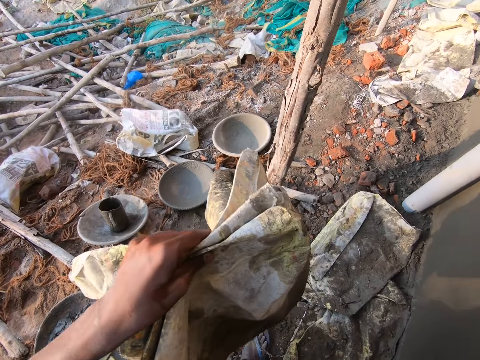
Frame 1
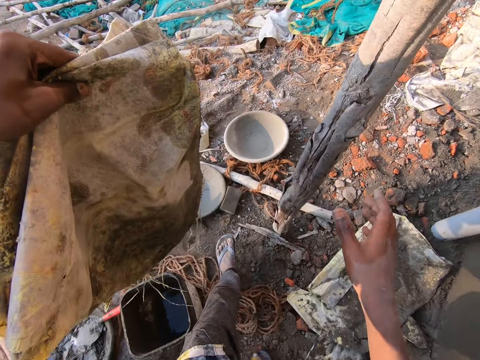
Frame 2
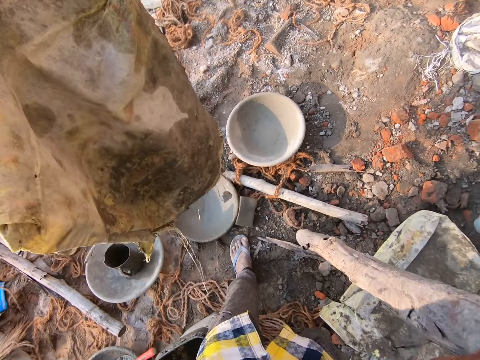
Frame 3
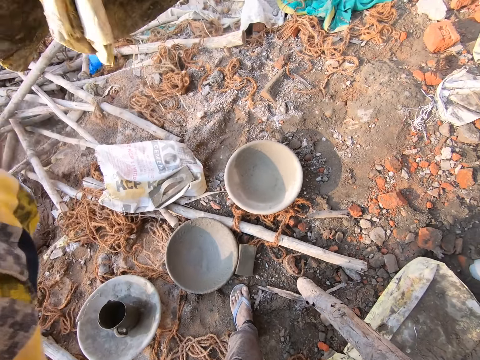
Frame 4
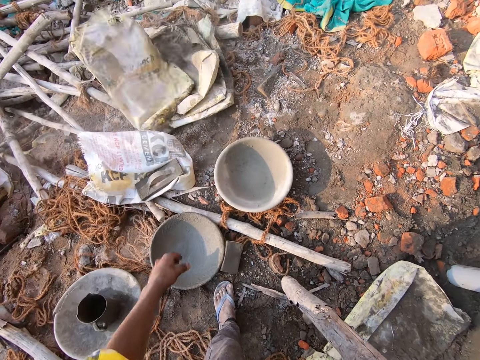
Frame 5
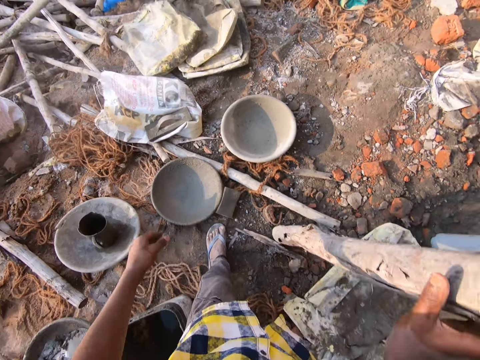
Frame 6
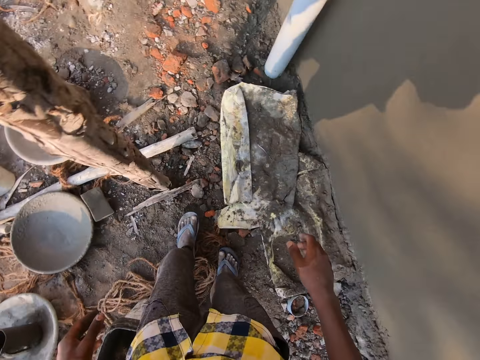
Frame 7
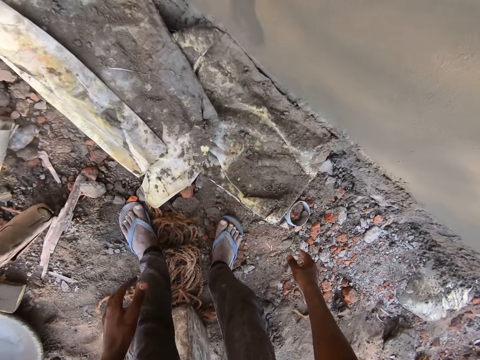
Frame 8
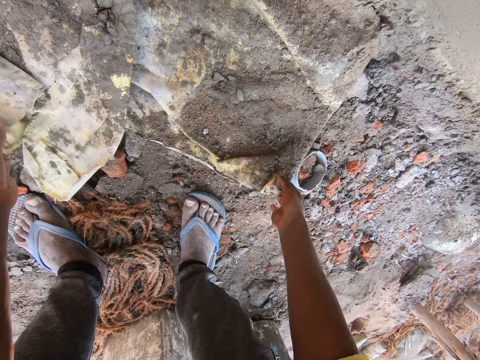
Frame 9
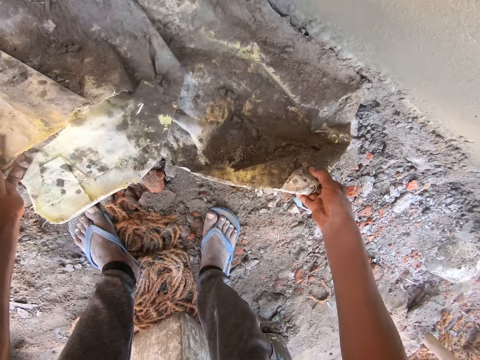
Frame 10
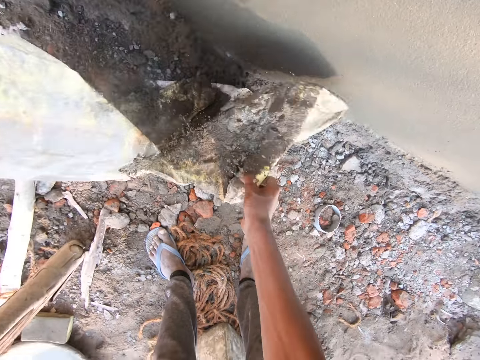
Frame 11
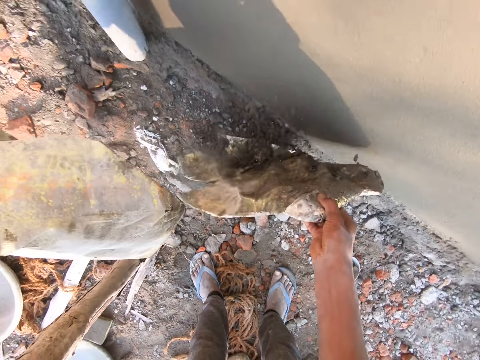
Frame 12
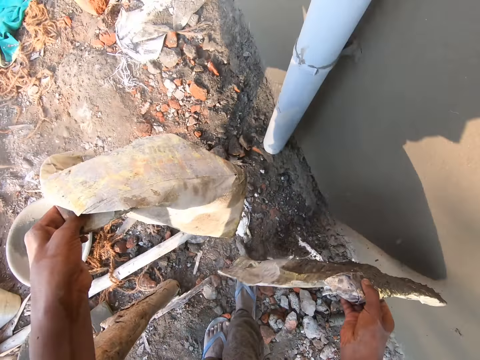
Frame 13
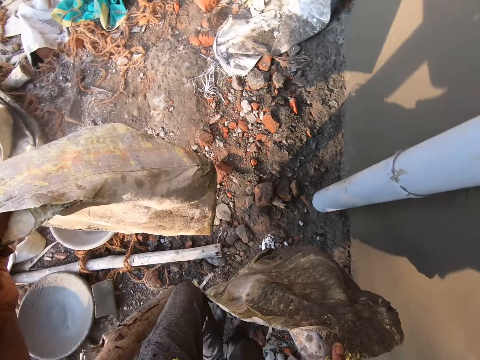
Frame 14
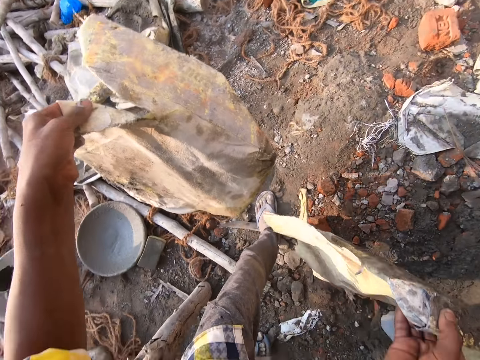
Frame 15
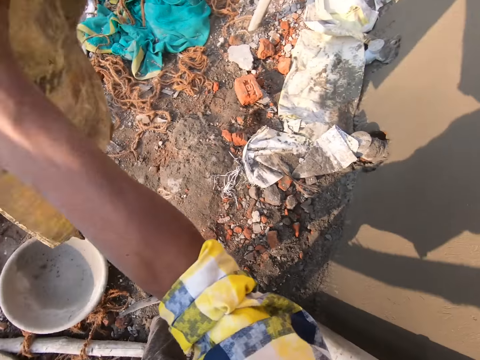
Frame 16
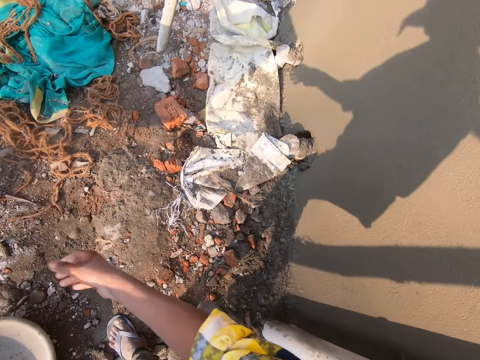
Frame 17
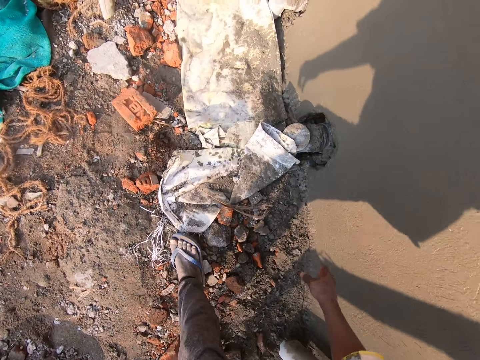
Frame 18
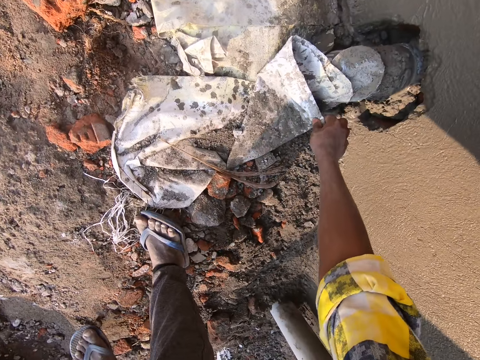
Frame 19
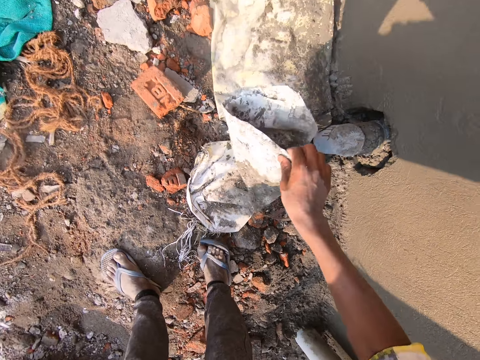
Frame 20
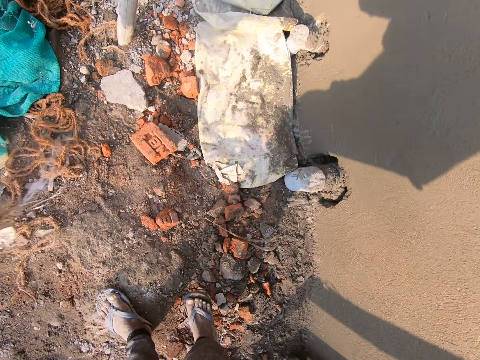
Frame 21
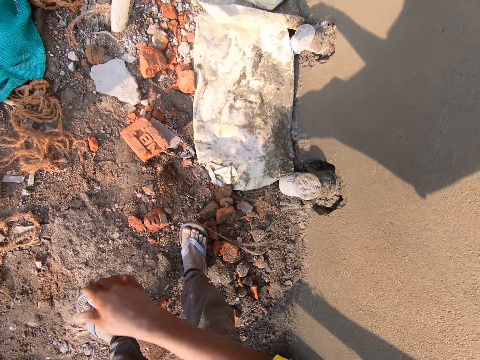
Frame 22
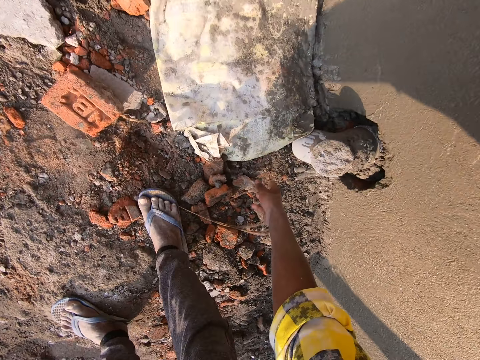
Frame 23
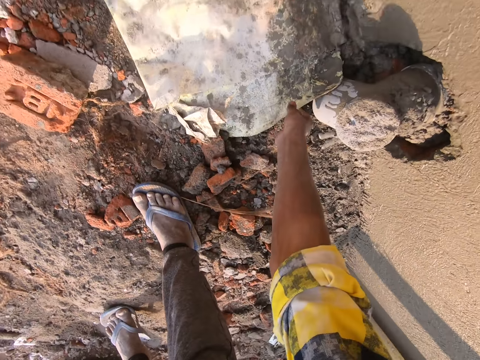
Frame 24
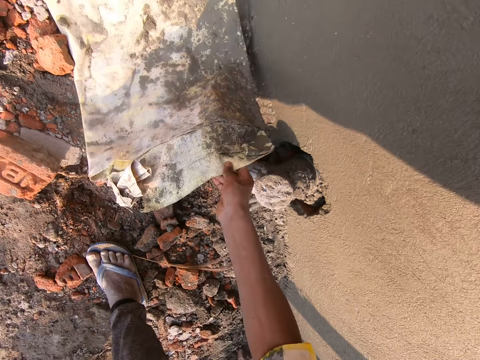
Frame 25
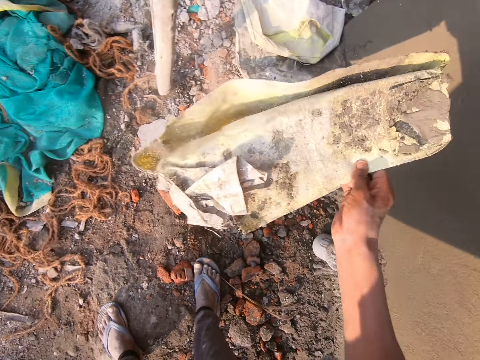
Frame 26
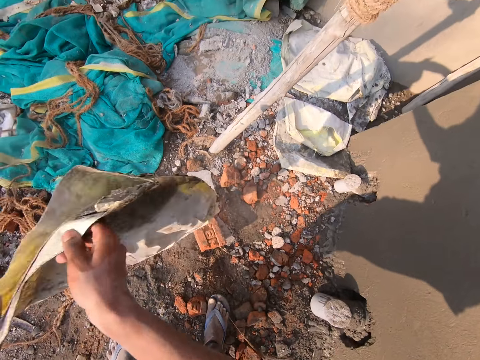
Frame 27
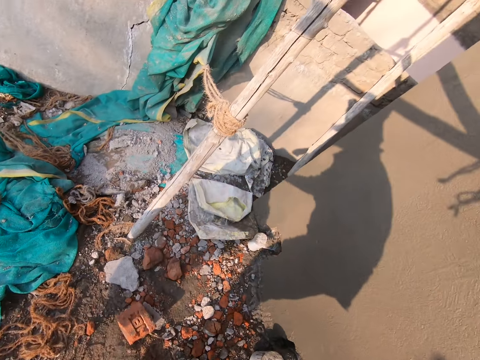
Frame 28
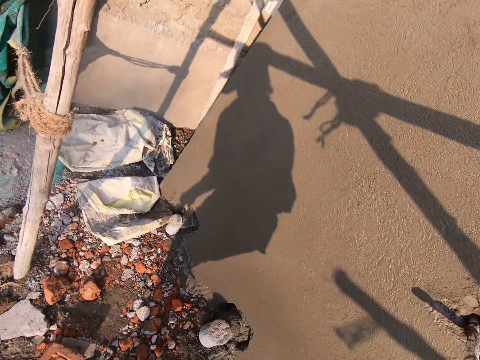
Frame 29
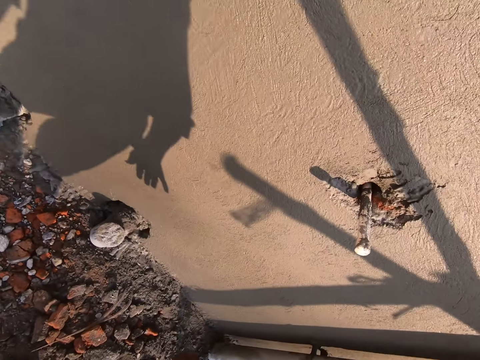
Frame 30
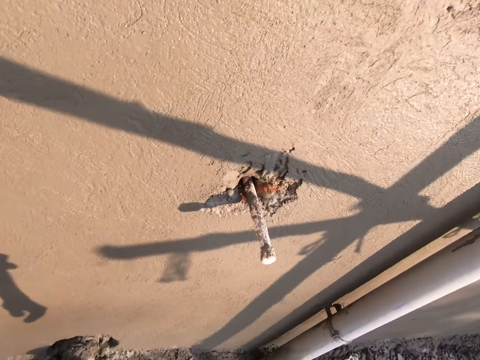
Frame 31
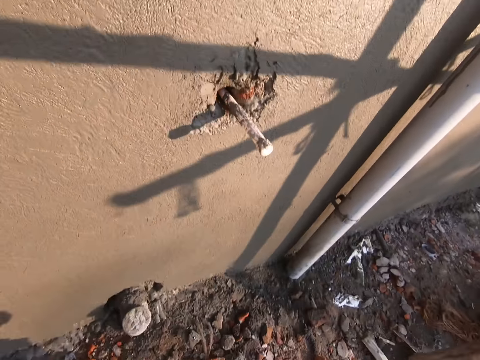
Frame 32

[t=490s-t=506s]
The camera wearer throws the sacks on the ground with his left hand. He moves around. He bends downwards. He picks the sacks on the ground with both hands. He shakes the sacks. He moves around. He throws the sacks on the ground. He moves around. He picks a sack on the ground with his right hand. He throws the sack on the ground. He picks a sack on the ground with his right hand. He shakes the sack. He throws the sack on the ground. He moves around.

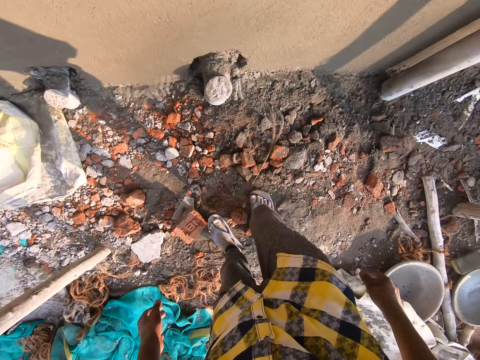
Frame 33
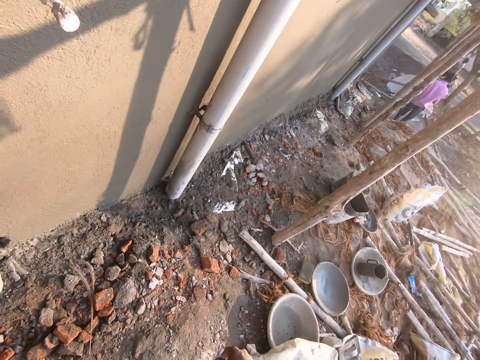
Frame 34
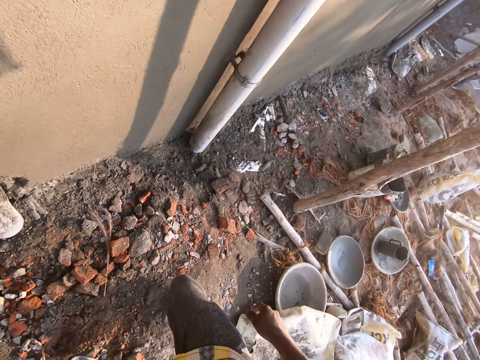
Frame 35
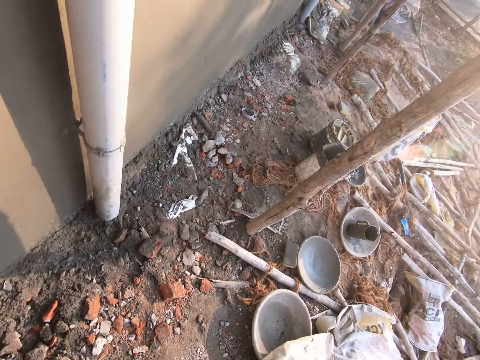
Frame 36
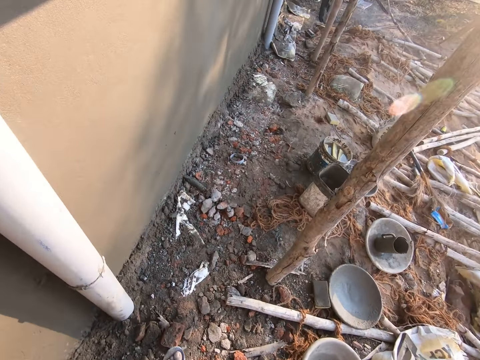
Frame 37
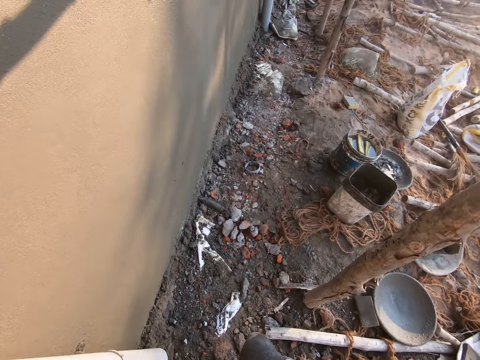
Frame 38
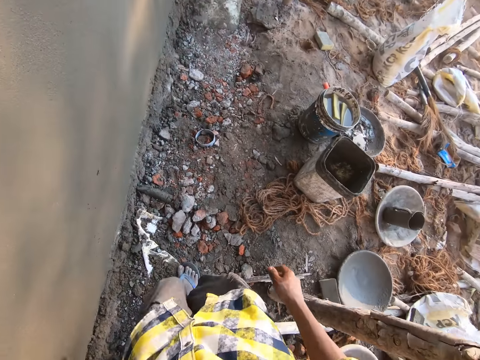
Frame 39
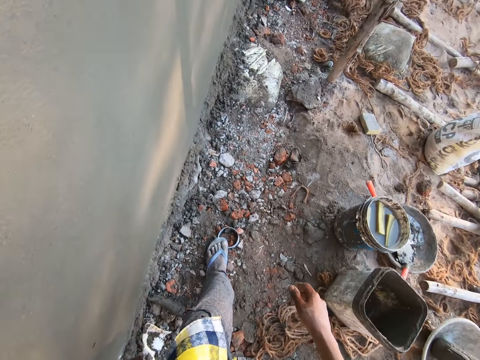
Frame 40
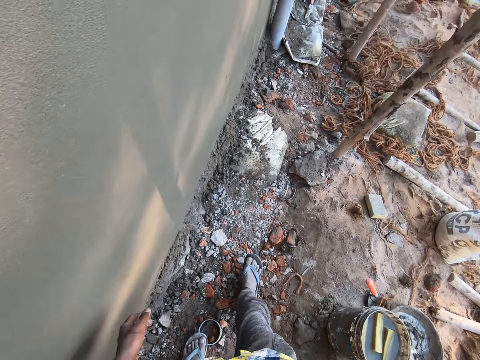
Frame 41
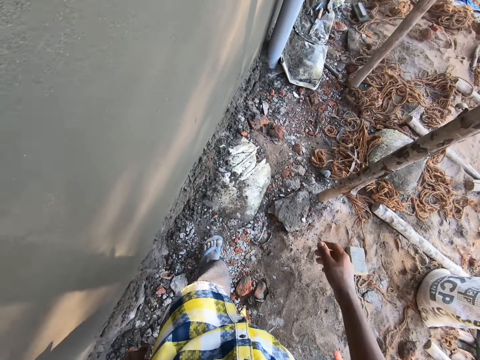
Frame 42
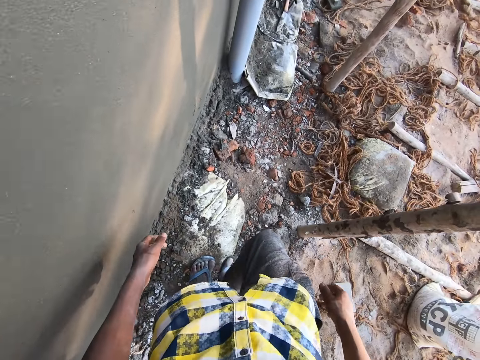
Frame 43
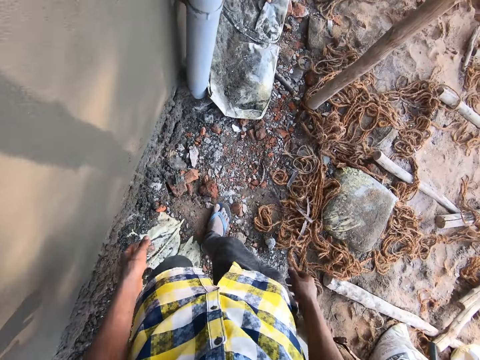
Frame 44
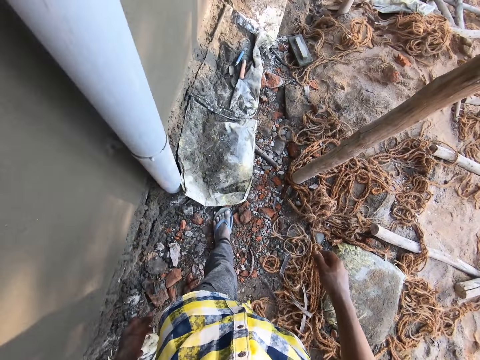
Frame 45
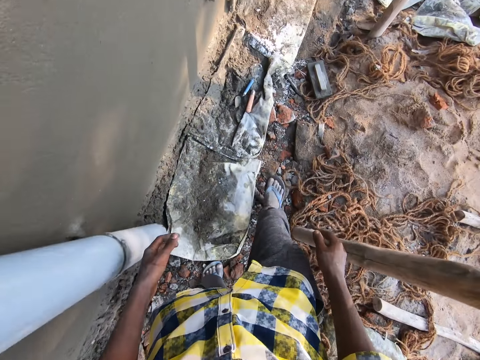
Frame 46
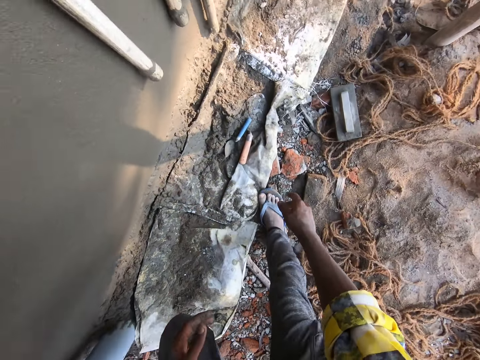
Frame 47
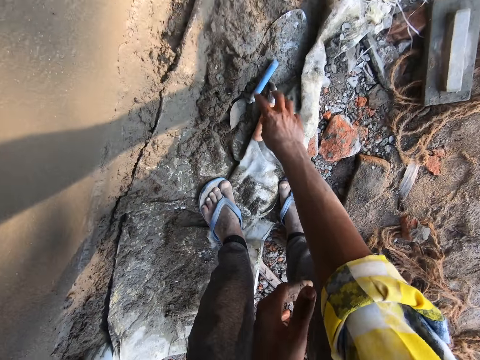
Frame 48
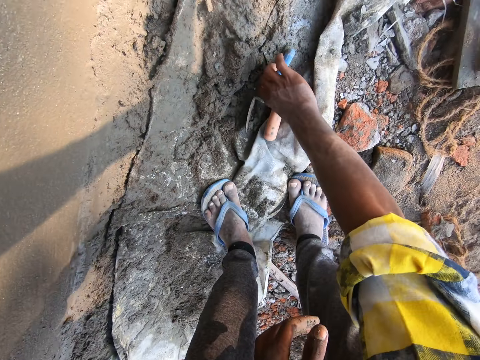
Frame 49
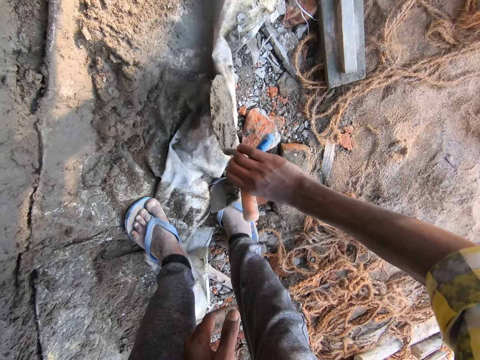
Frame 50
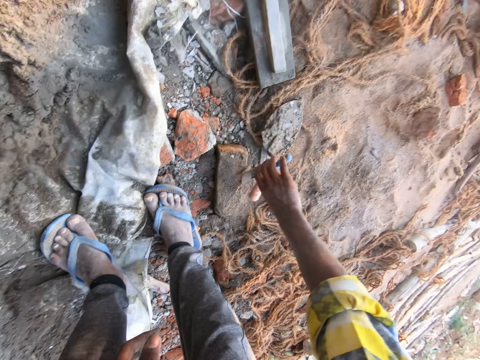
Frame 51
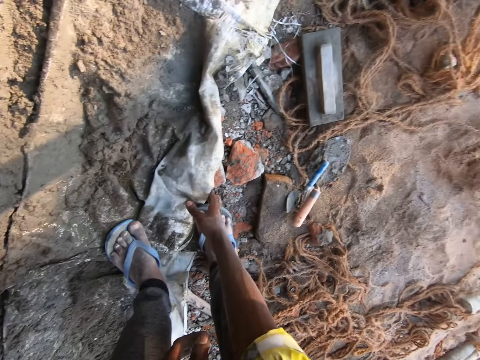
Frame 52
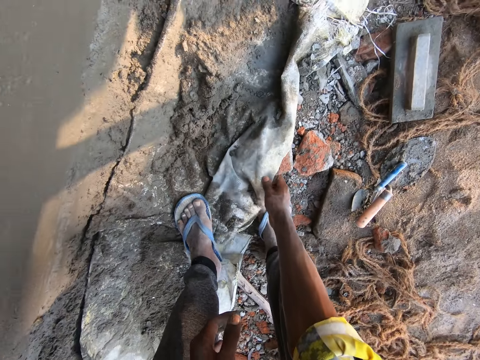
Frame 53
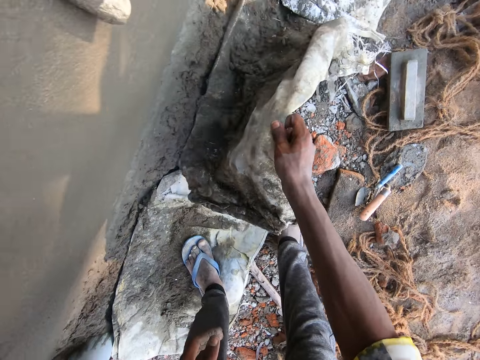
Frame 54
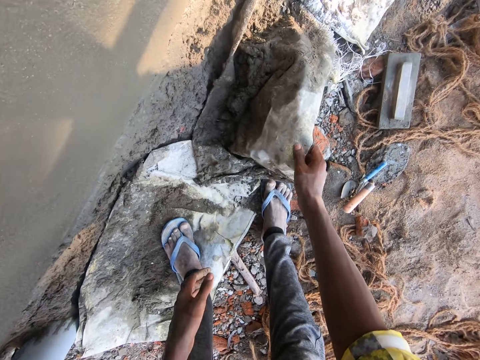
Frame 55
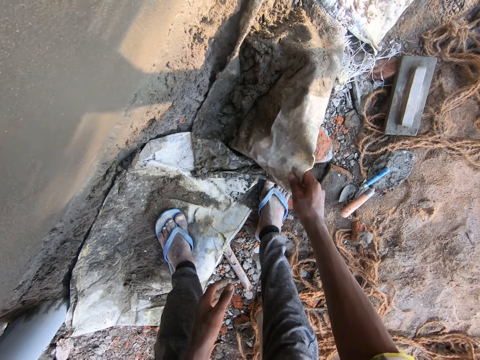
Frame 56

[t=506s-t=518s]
The camera wearer looks around. He moves around. He bends downwards. He picks the hand trowels on the ground with his right hand. He drops the hand trowels on the ground with his right hand. He picks a sack on the ground with his right hand.
